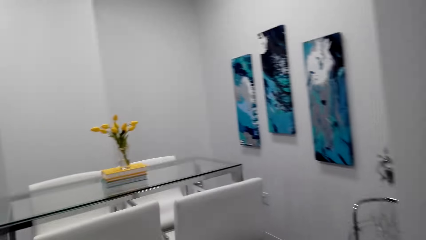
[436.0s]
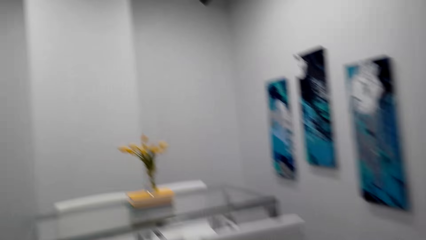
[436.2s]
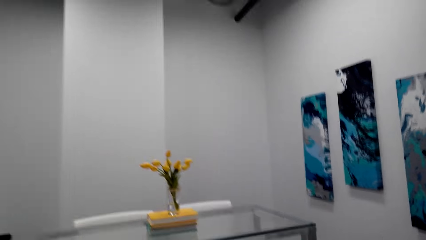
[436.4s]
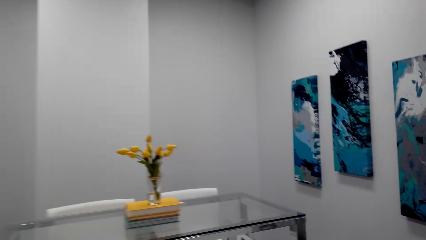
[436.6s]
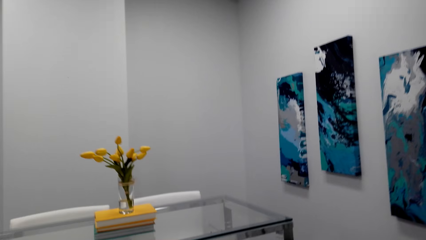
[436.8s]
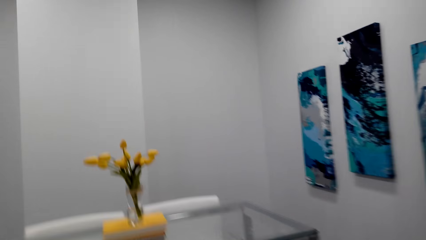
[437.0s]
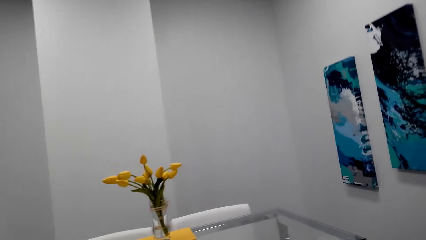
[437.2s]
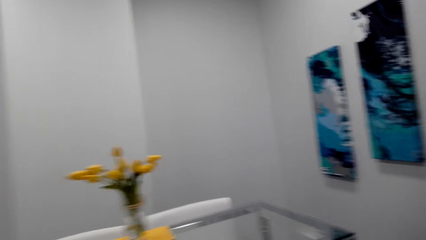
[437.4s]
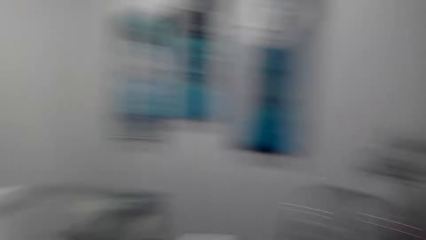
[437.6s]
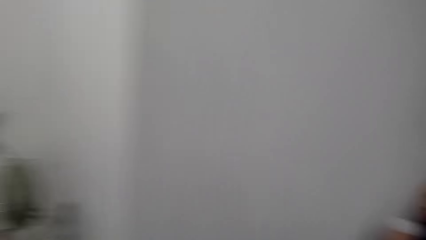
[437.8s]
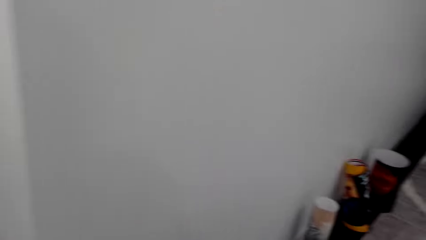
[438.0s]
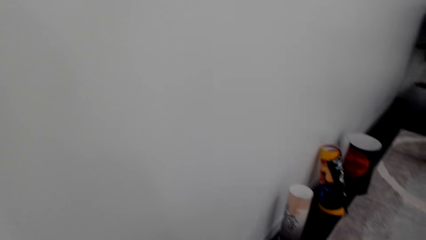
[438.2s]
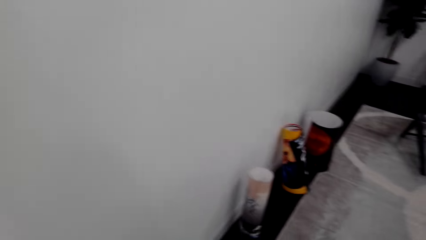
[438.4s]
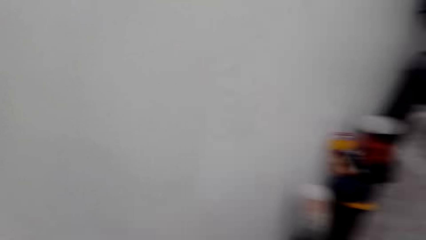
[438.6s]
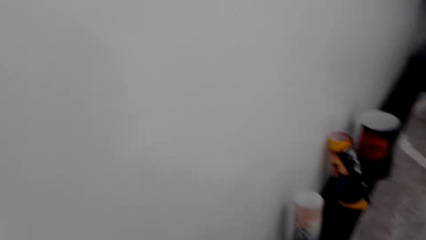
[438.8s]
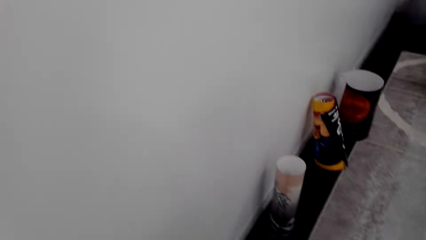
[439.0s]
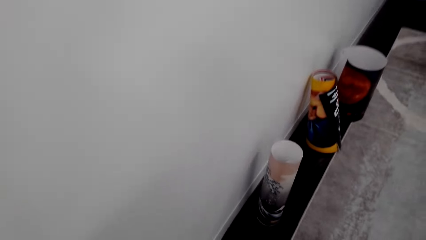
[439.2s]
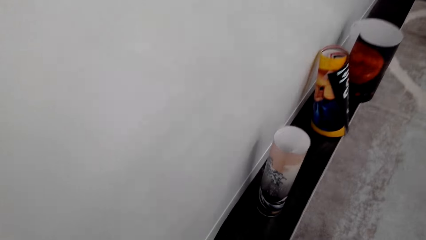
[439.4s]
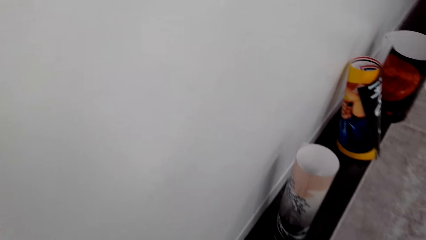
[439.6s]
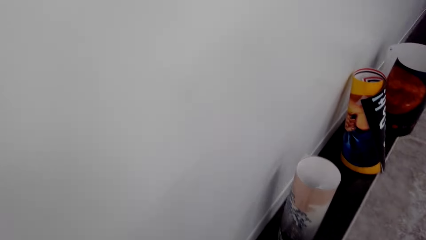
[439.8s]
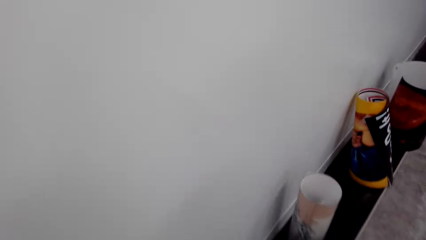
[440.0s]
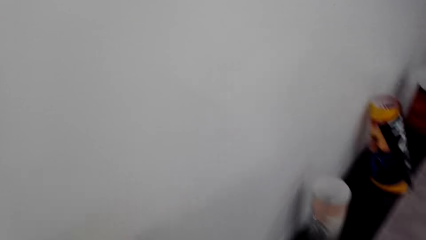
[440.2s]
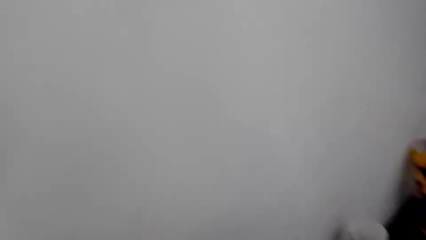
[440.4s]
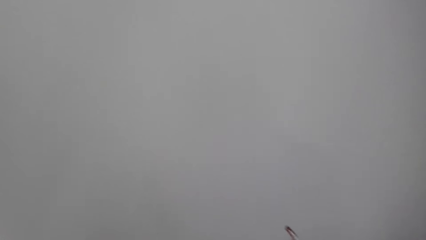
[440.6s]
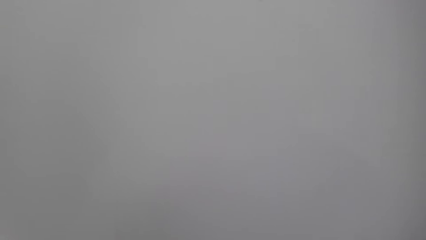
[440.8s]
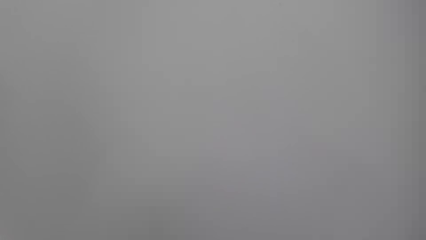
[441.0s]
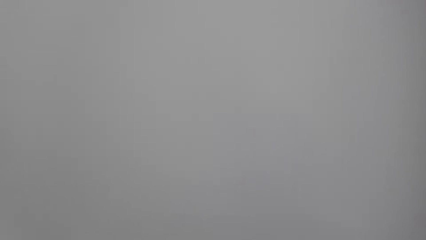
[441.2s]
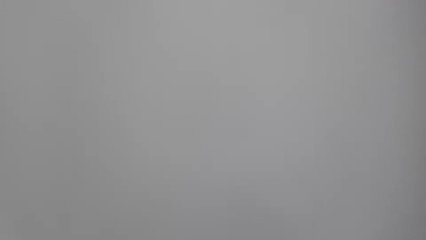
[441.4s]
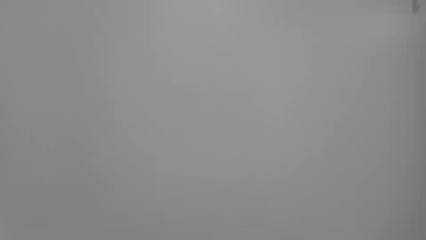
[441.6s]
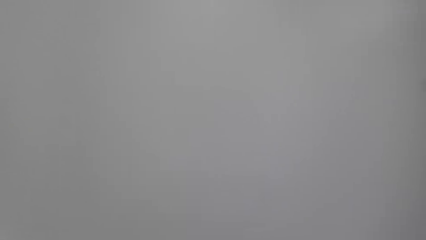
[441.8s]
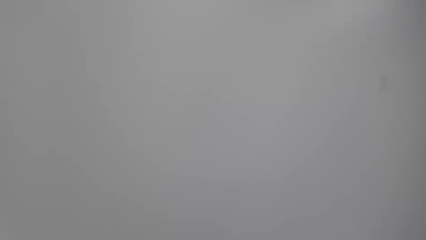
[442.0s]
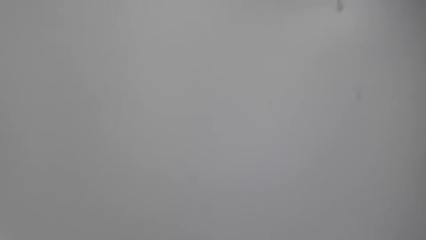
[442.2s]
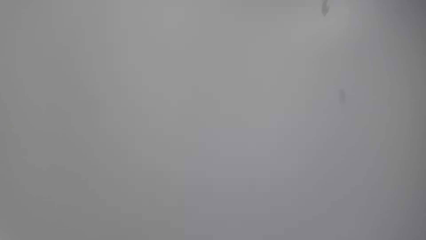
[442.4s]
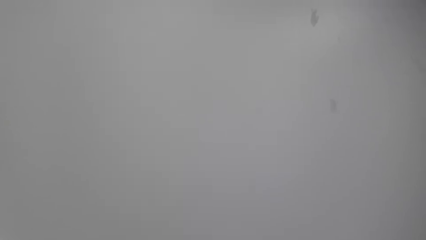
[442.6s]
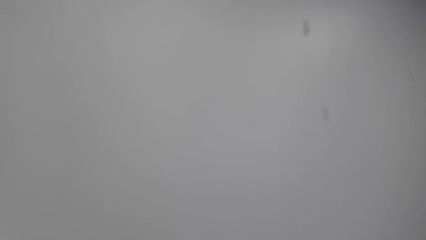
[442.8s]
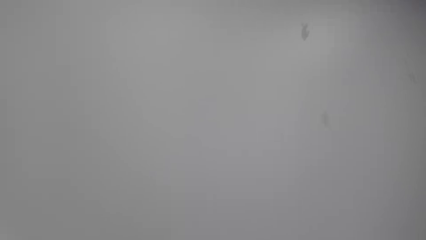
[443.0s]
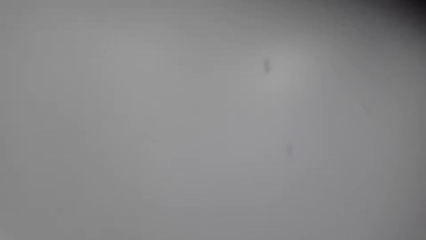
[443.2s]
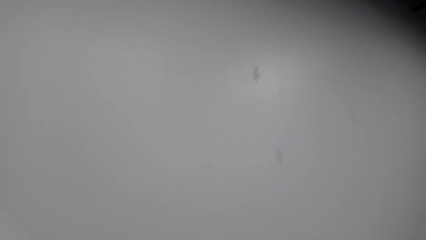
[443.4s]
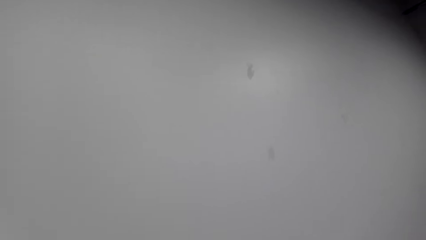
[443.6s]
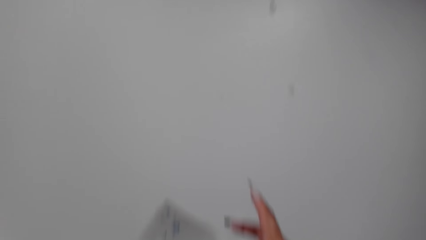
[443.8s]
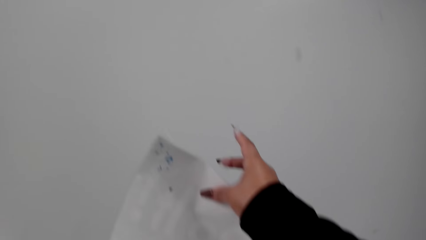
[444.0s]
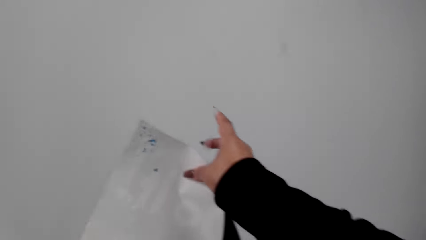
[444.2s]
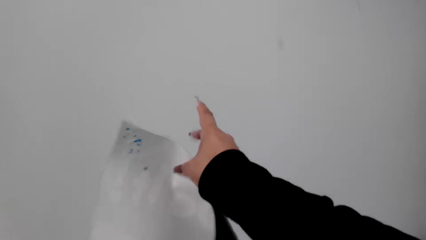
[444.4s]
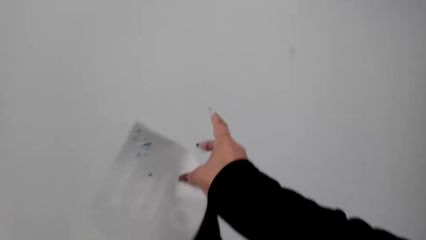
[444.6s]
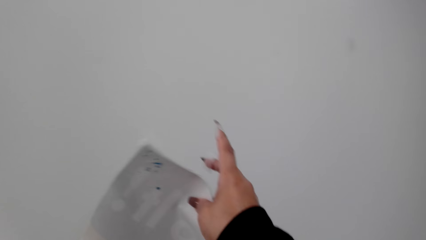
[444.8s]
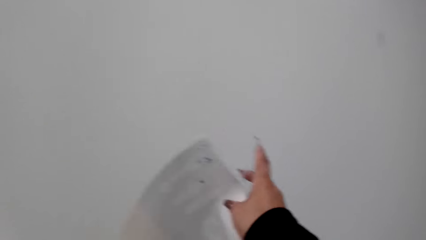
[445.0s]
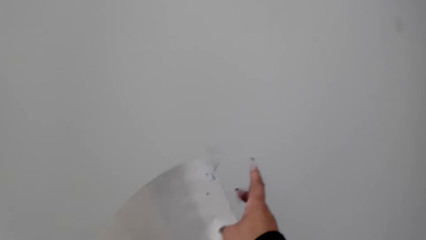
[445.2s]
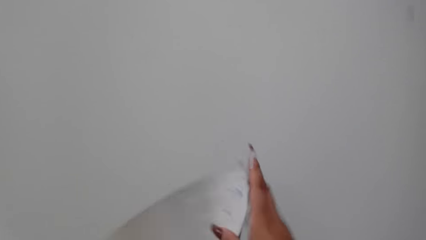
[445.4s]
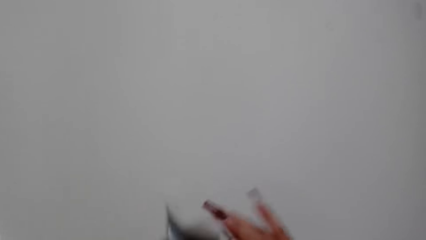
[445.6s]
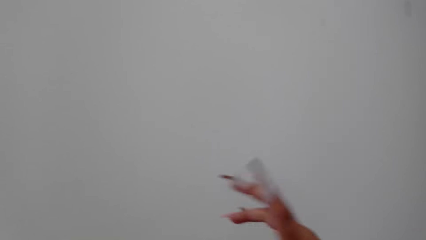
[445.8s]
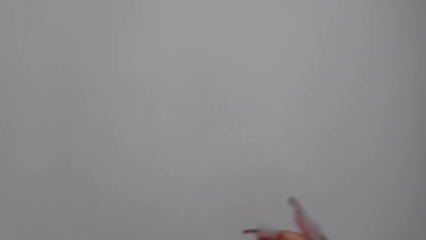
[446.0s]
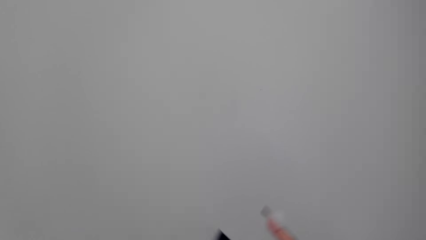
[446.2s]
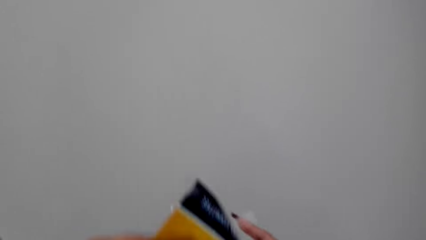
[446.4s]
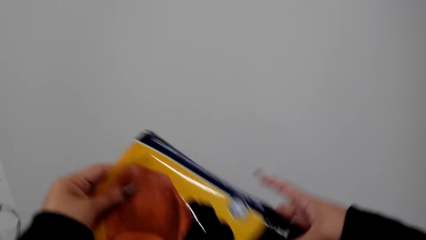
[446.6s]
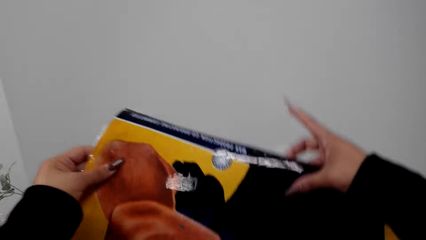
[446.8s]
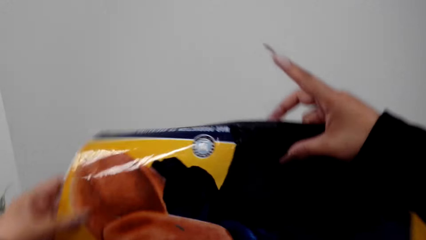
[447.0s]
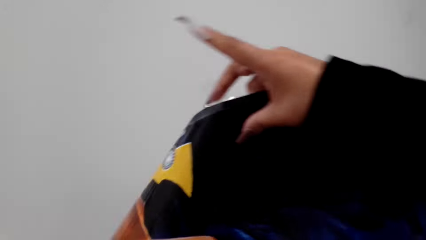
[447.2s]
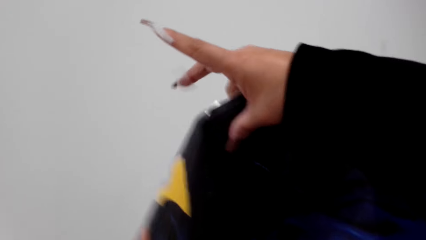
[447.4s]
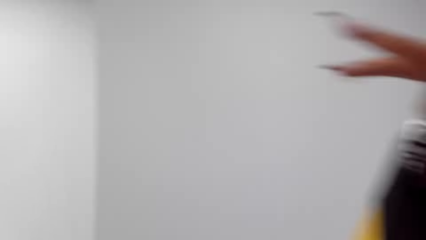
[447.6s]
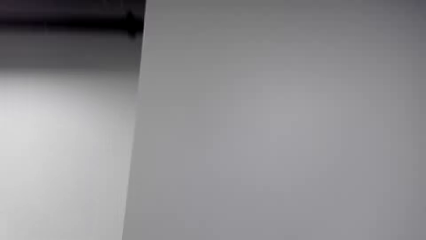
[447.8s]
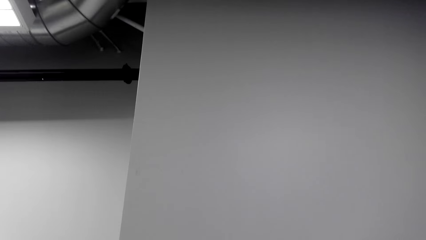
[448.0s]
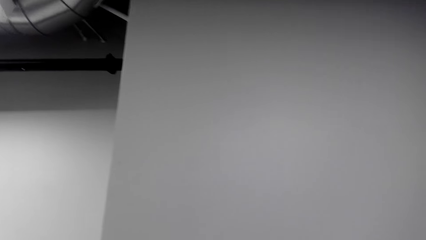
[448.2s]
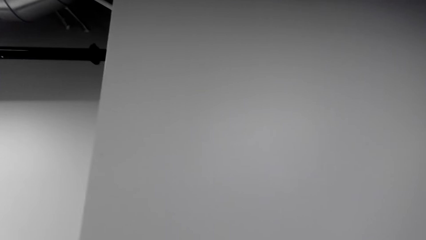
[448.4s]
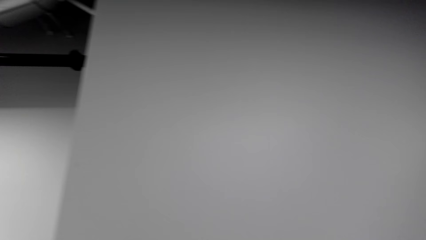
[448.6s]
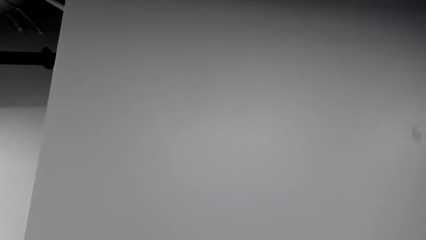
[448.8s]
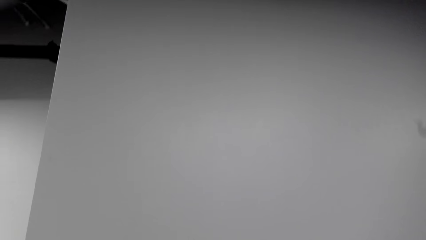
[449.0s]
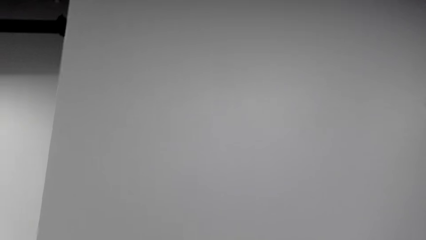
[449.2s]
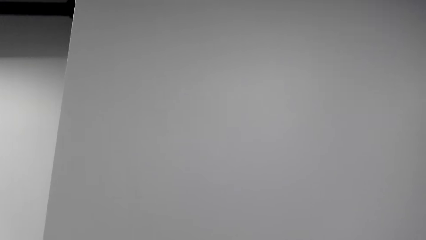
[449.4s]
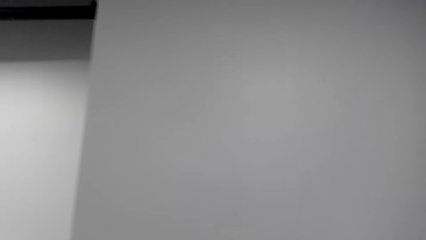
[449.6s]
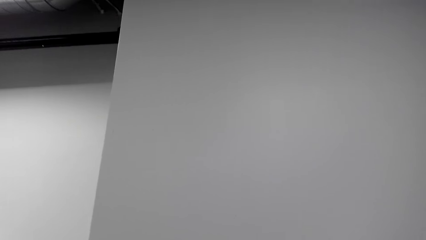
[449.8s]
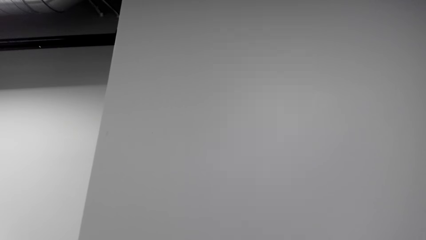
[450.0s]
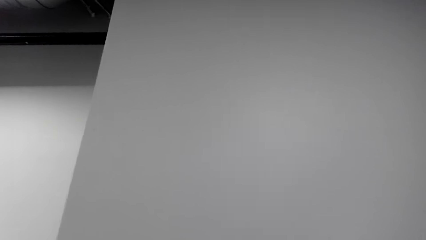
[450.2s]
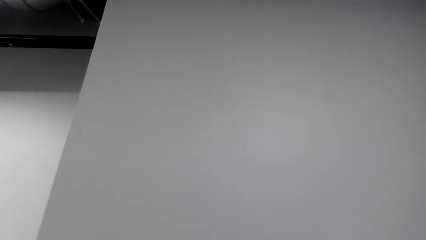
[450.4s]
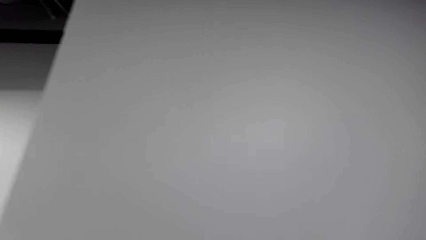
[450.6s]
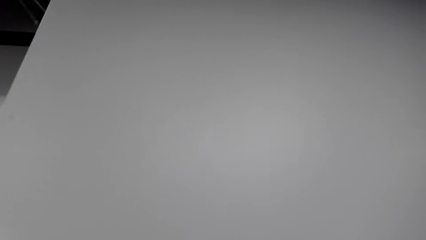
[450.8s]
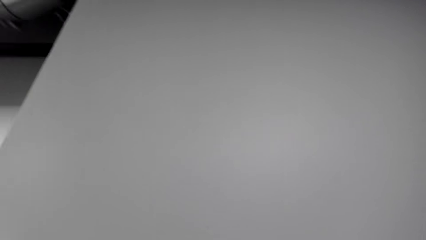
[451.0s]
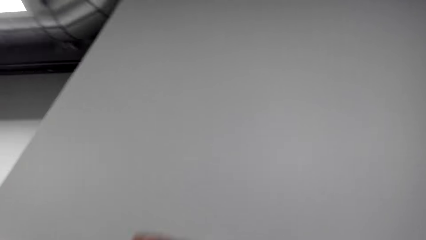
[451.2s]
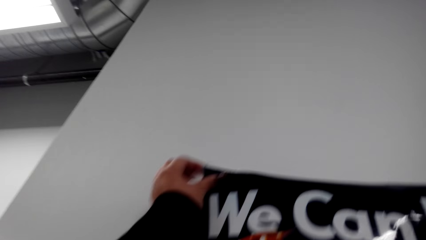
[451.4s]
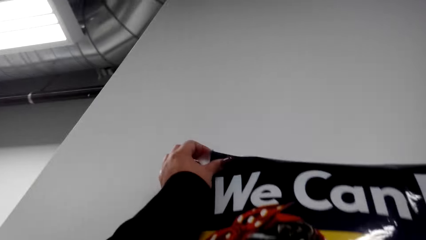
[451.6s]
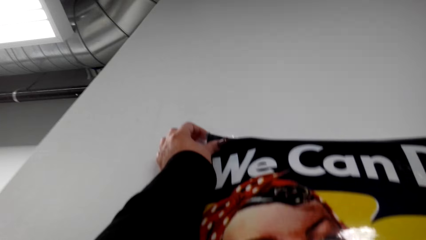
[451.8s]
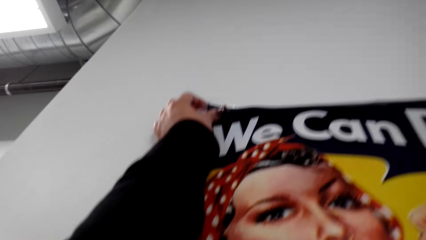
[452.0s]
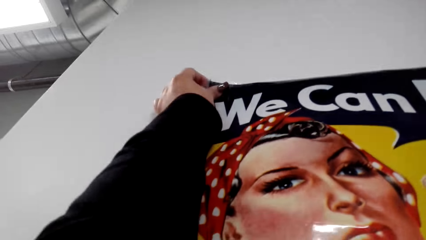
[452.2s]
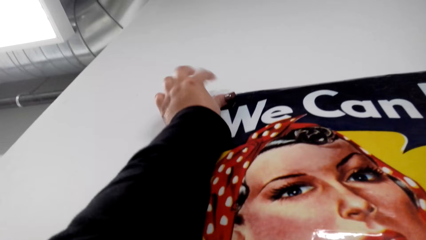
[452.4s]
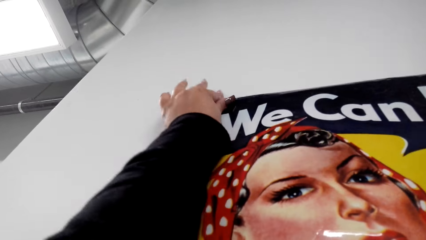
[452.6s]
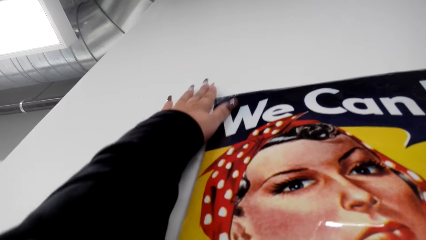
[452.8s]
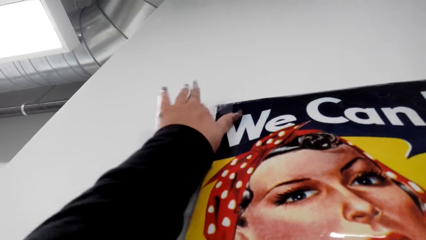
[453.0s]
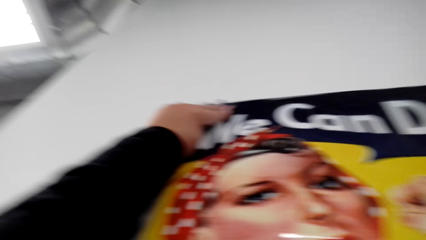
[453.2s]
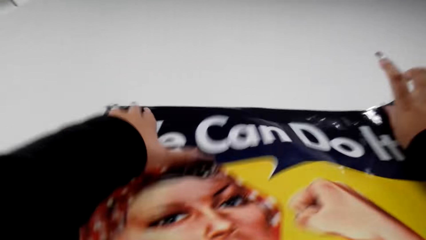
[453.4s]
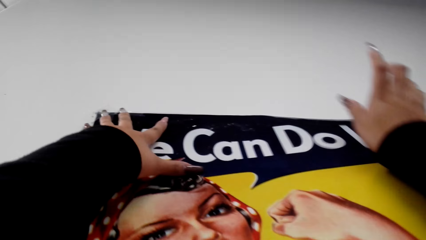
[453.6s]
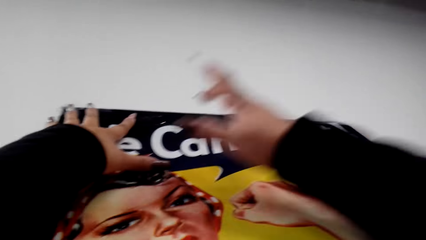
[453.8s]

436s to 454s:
The camera wearer adjusts the decoration or paper. They put the paper on the wall. They stick the decoration on the wall with a sellotape.
